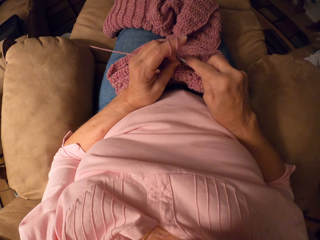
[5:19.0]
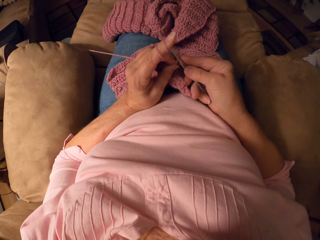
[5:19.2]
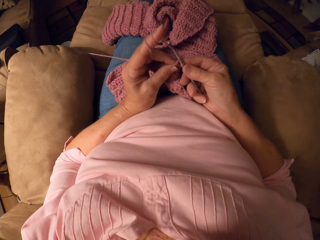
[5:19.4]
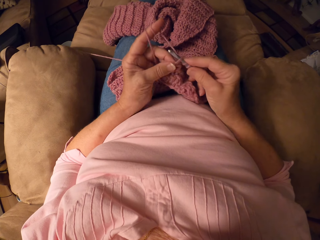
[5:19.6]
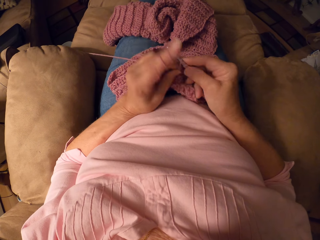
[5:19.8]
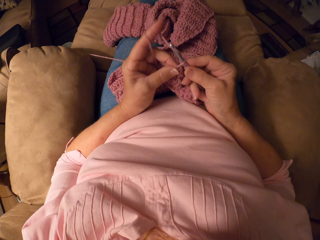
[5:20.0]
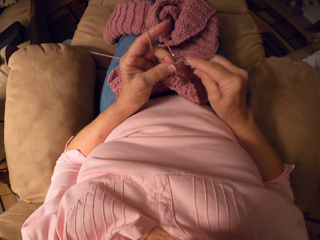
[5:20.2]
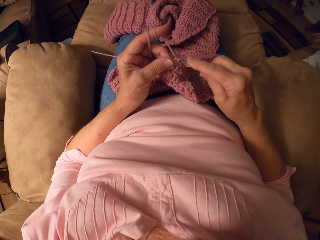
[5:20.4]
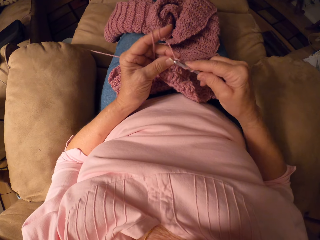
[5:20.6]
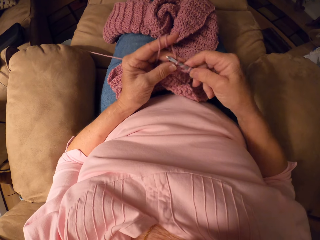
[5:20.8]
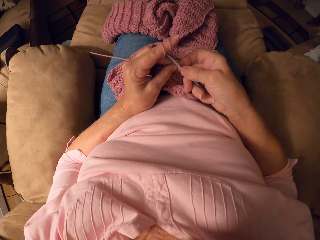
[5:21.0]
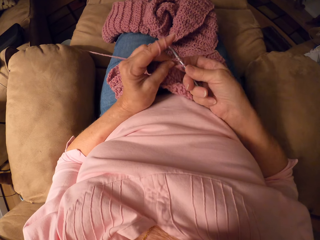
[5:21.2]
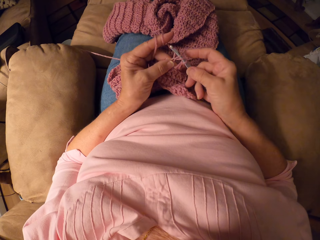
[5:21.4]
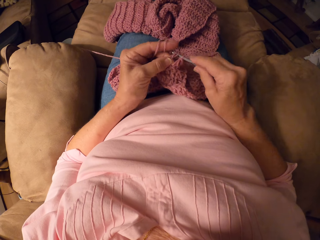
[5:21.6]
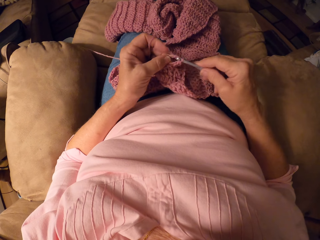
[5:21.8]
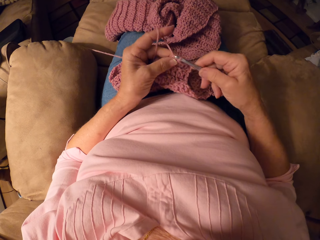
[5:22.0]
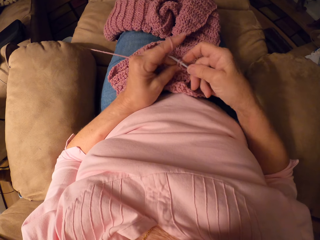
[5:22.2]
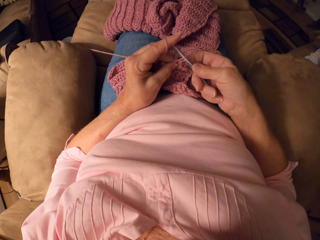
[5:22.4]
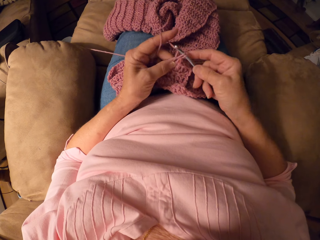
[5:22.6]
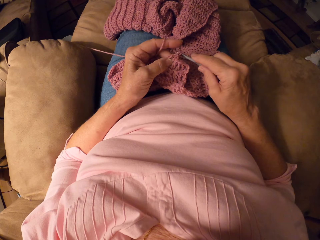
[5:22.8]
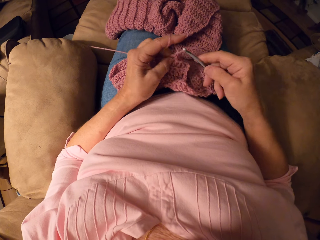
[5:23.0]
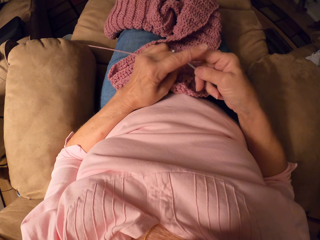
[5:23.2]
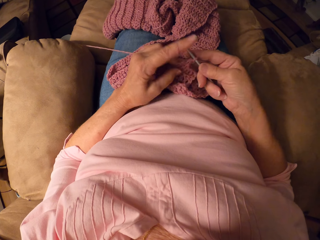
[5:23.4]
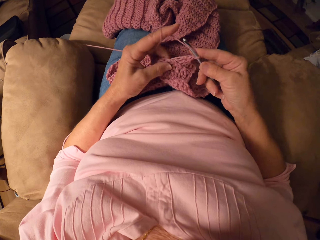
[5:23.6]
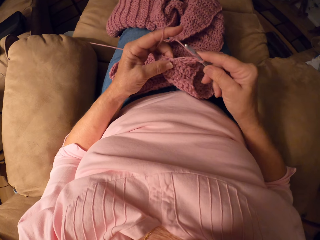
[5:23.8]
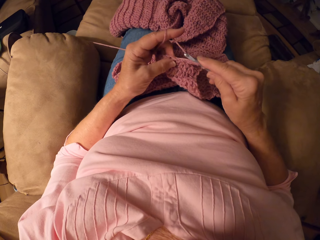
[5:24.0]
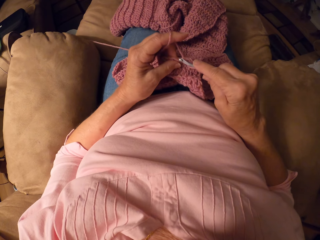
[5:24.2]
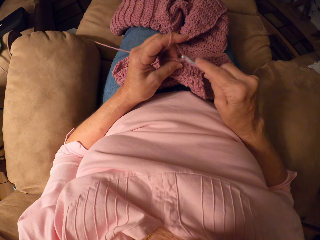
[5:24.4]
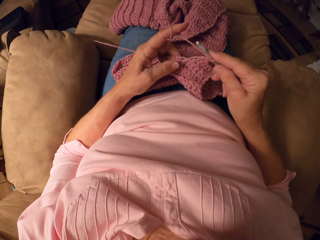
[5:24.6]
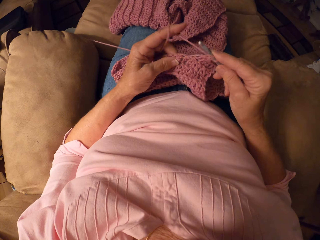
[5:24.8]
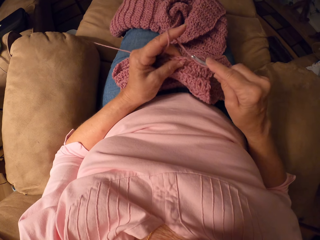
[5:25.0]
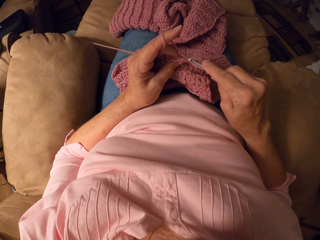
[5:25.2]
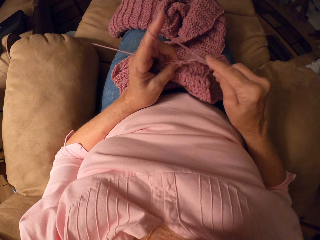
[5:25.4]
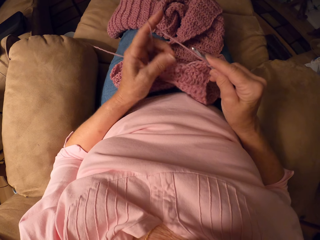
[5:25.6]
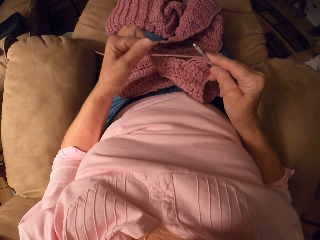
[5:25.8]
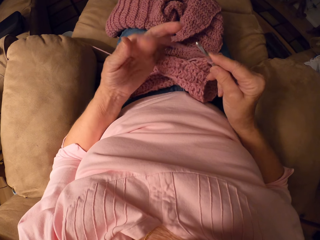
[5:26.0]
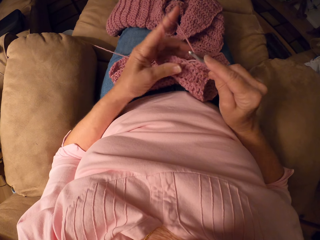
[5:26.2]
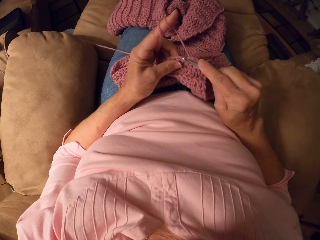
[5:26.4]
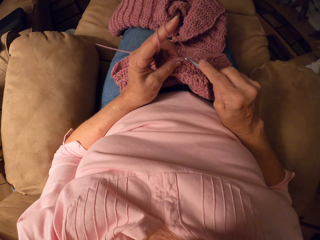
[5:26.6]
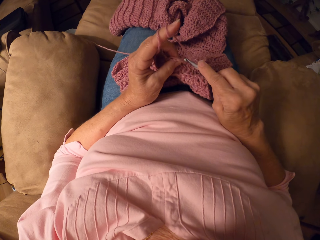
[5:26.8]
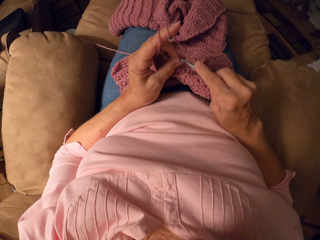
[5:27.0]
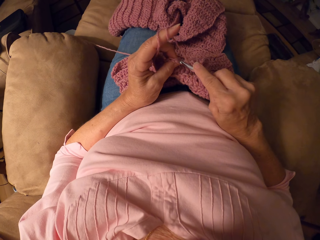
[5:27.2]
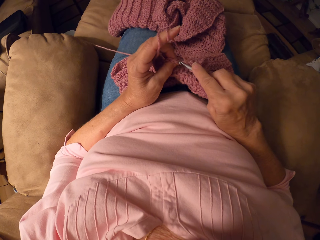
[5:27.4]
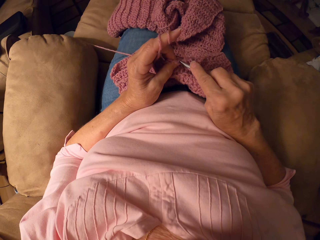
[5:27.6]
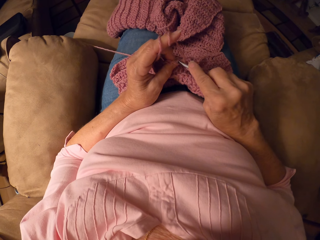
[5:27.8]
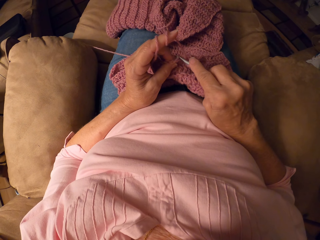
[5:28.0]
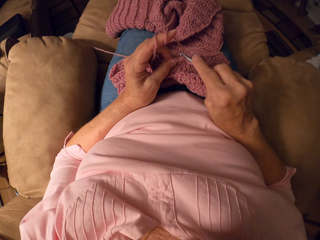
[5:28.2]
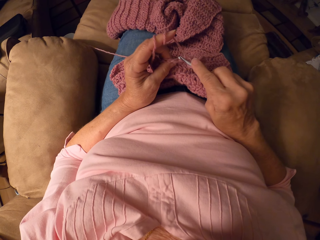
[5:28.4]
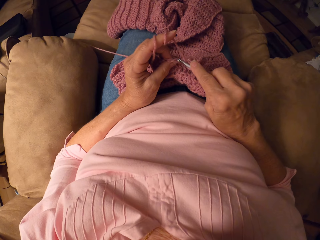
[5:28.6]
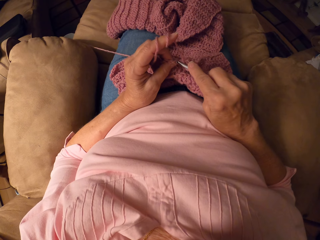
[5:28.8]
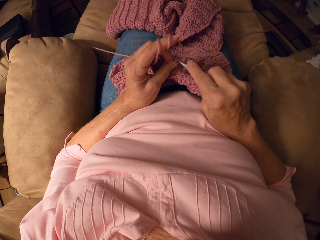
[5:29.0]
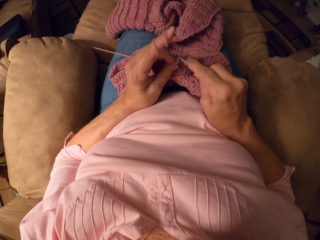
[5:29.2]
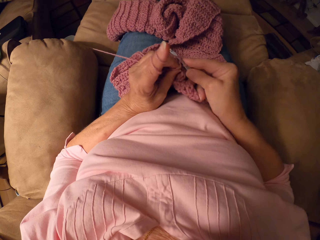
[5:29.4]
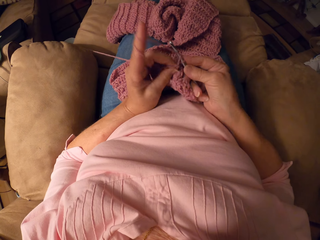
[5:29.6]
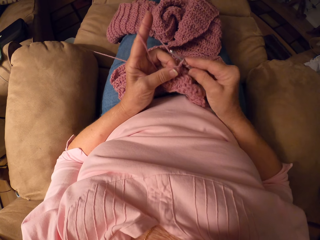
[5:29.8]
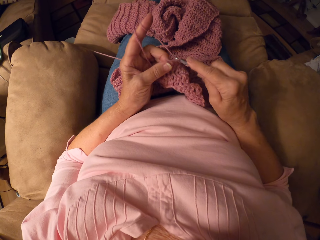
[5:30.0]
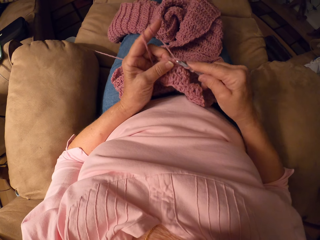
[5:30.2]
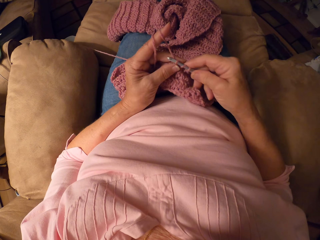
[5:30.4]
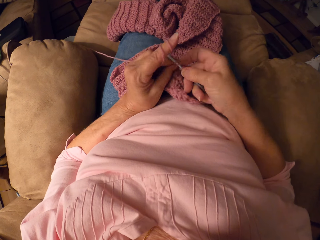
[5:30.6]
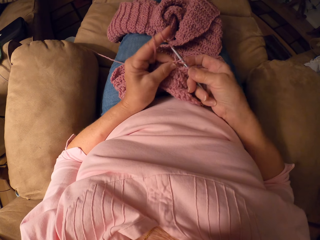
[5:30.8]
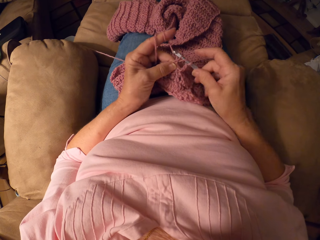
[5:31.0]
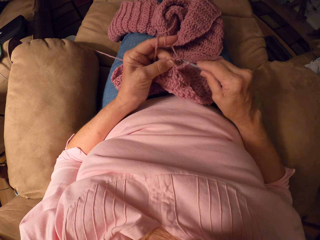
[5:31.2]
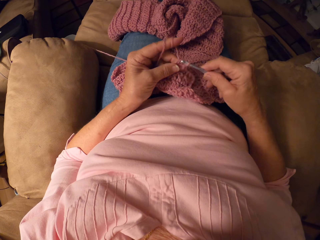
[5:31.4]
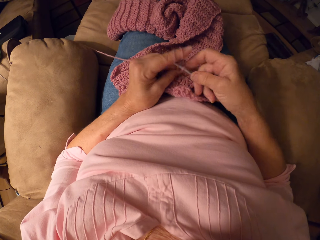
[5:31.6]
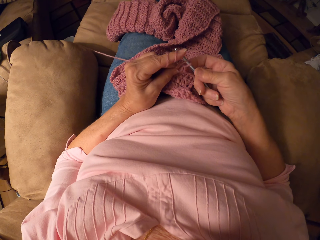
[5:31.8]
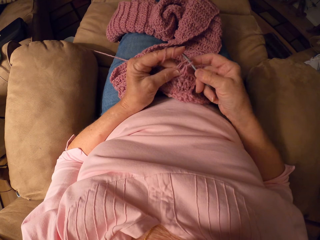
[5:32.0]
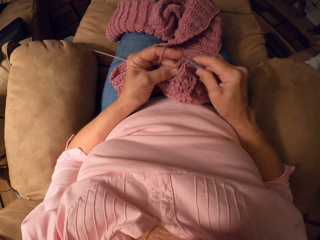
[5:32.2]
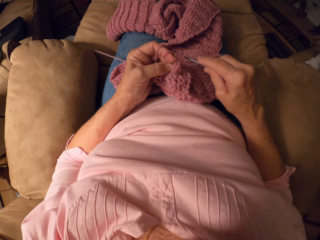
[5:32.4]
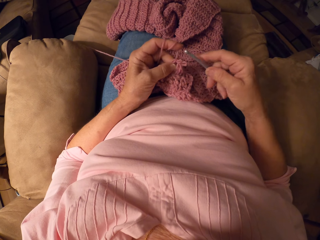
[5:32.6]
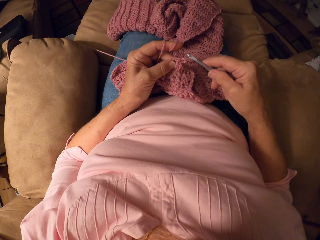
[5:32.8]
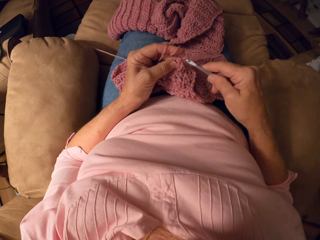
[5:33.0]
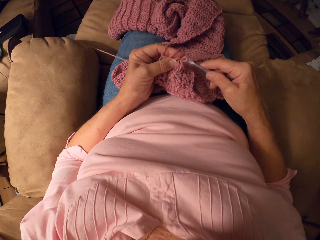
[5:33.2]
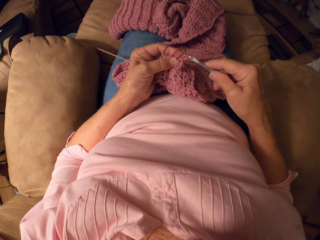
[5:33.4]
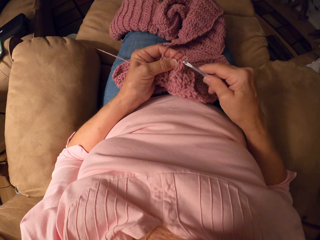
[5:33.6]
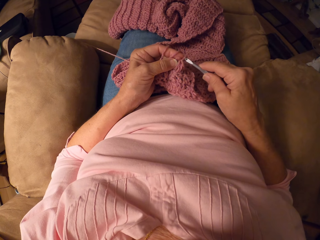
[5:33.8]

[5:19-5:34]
The camera wearer knits a fabric with a crochet hook. She rolls yarn around her finger. She knits the fabric with the crochet hook.

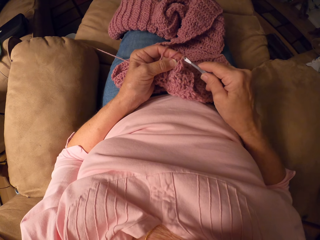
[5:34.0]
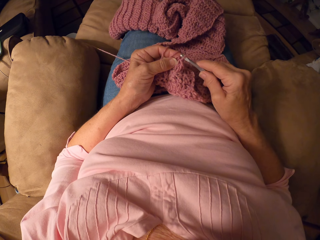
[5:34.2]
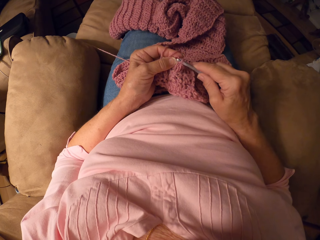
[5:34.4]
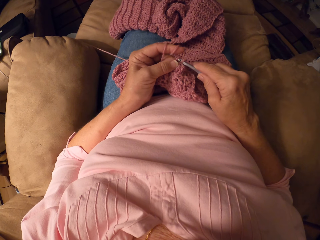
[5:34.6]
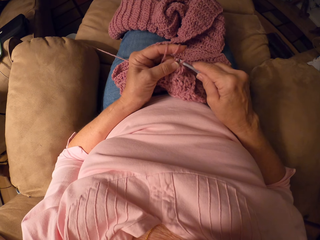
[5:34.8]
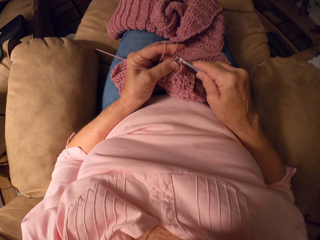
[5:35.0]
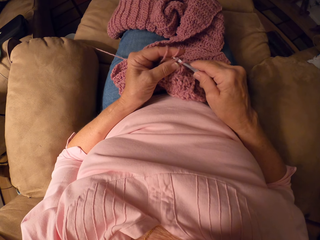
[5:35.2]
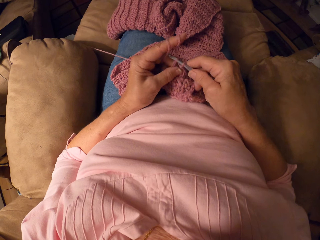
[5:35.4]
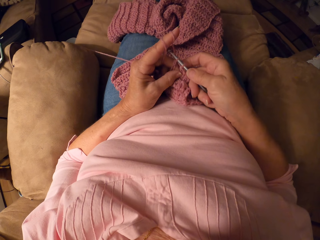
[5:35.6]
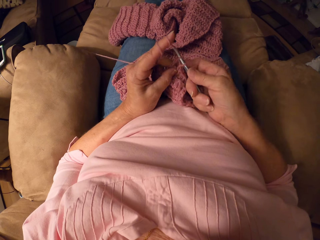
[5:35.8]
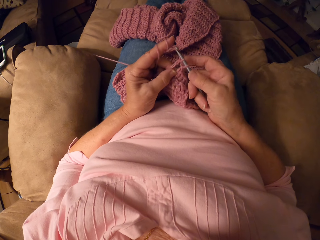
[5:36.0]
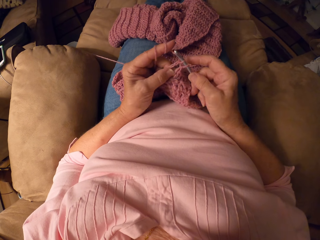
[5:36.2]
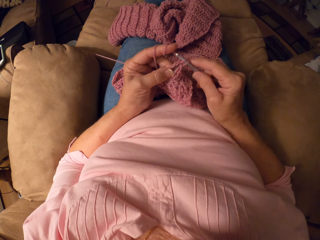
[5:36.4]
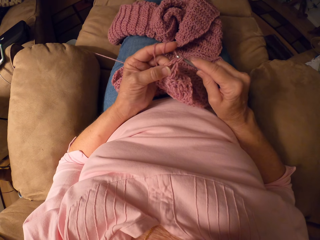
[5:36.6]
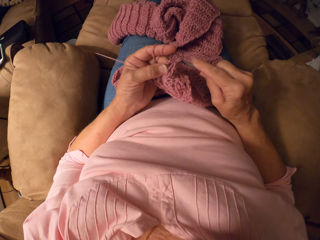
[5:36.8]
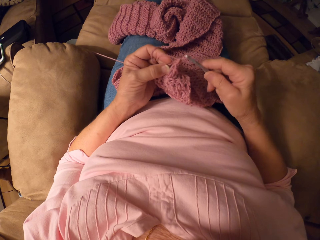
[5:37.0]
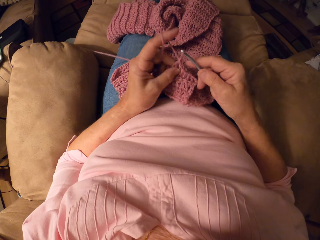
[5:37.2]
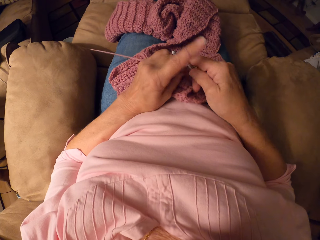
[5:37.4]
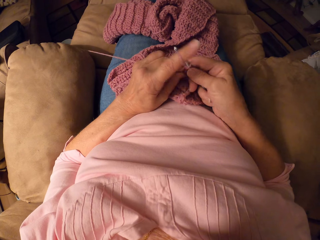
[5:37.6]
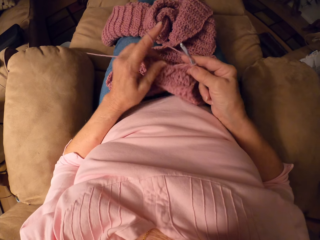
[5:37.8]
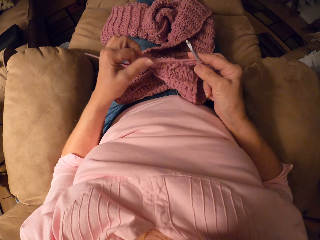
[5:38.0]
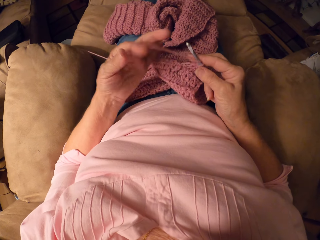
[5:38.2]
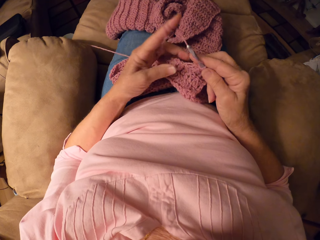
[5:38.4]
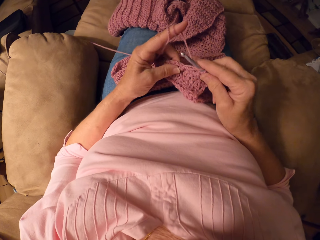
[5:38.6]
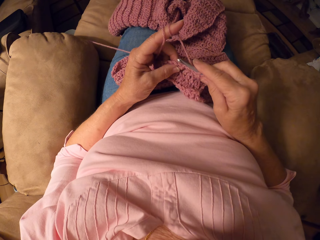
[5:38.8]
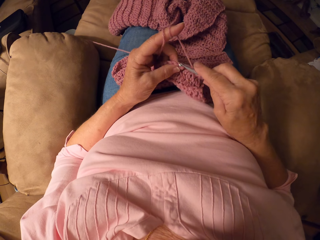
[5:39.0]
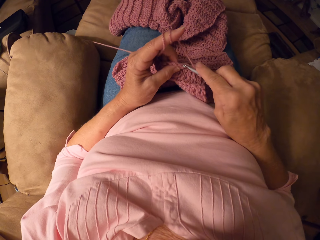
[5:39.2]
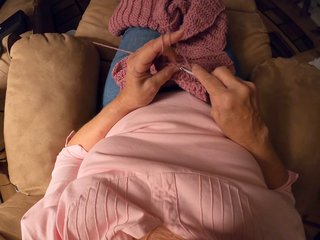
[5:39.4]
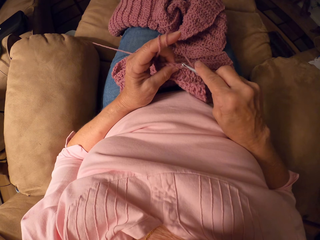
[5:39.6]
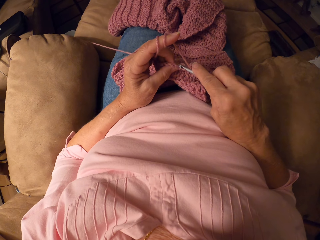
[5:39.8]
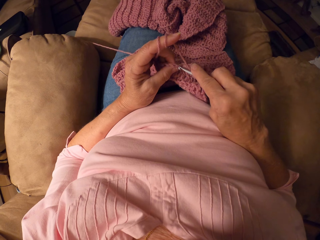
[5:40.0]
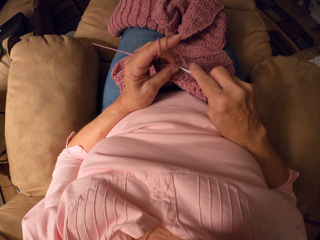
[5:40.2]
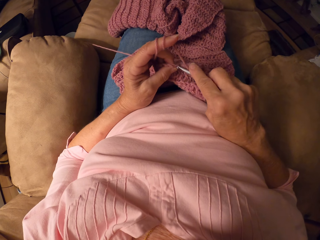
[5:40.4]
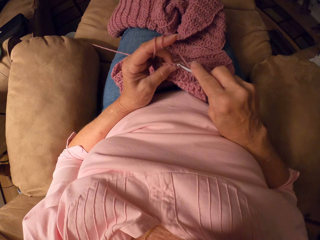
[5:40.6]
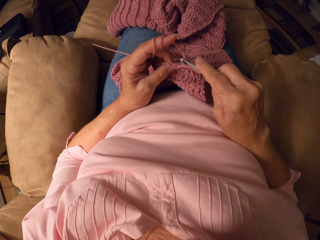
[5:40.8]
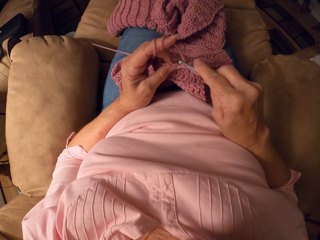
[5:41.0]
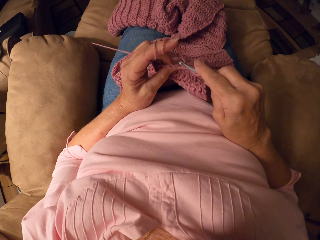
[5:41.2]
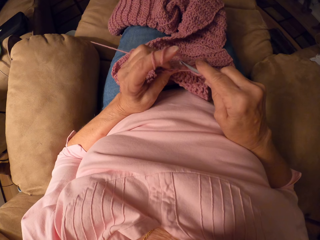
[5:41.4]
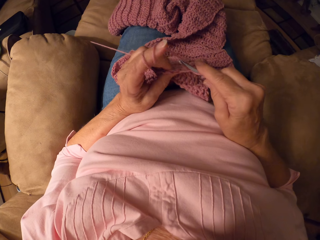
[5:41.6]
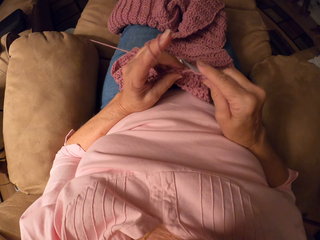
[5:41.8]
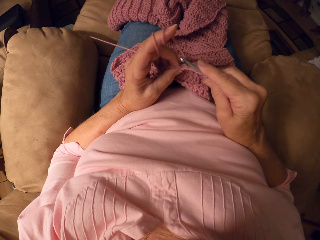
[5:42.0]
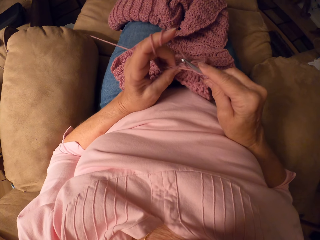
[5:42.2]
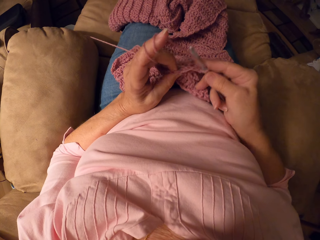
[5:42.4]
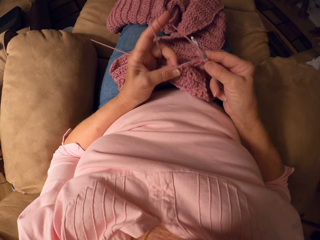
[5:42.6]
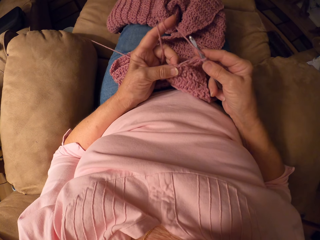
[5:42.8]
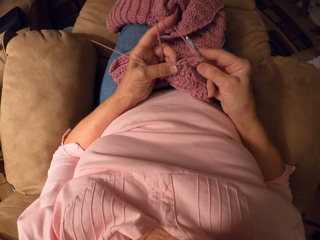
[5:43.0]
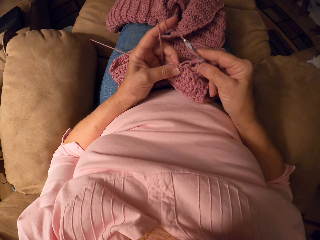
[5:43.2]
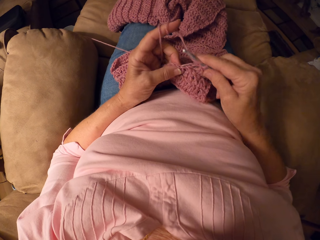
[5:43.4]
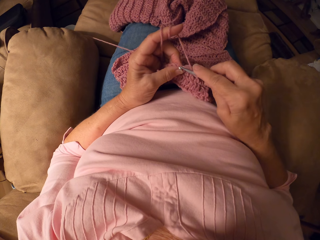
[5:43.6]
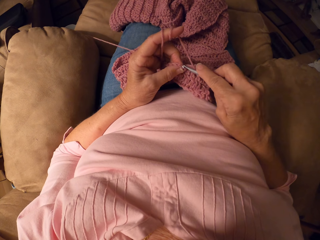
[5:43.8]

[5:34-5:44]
The camera wearer crochets with the crochet hook. She rolls yarn around her finger. She knits a fabric with the crochet hook.
